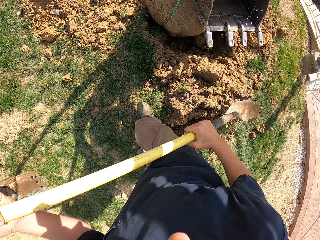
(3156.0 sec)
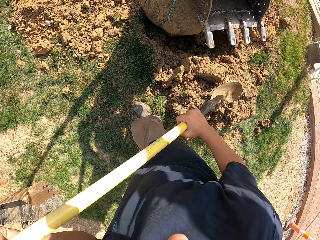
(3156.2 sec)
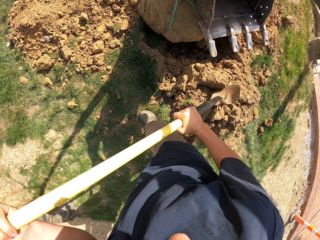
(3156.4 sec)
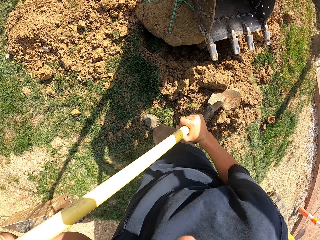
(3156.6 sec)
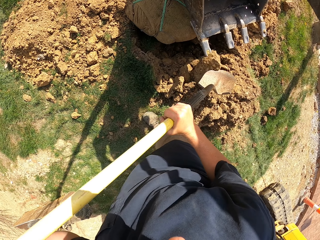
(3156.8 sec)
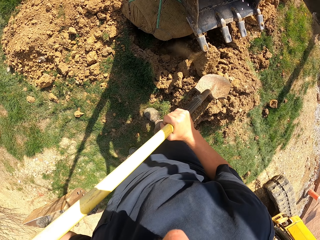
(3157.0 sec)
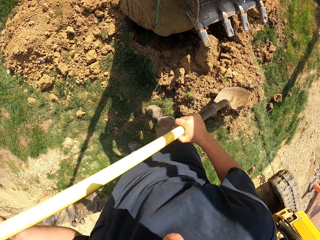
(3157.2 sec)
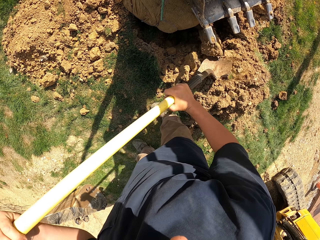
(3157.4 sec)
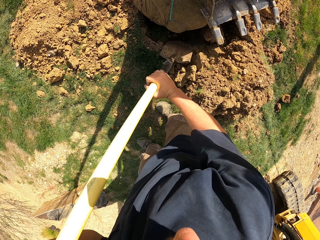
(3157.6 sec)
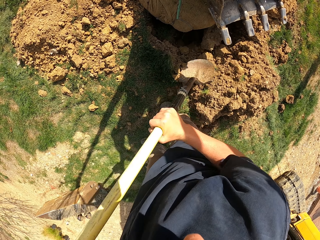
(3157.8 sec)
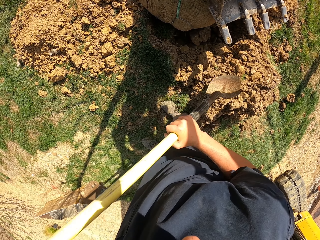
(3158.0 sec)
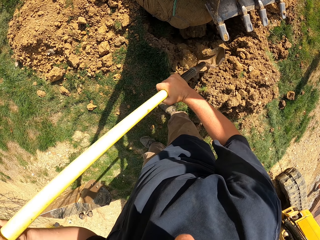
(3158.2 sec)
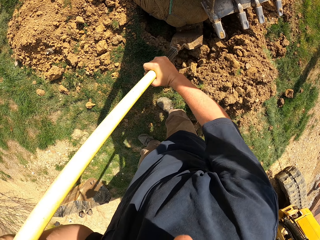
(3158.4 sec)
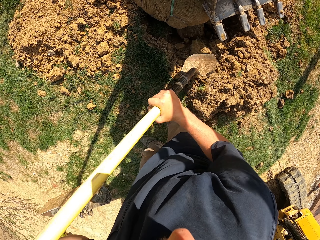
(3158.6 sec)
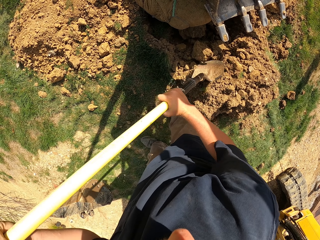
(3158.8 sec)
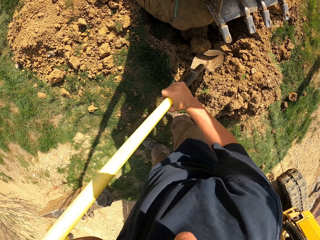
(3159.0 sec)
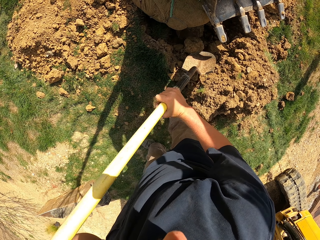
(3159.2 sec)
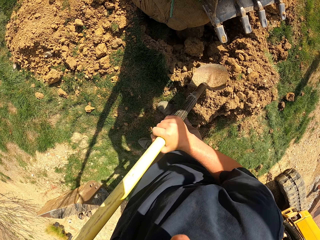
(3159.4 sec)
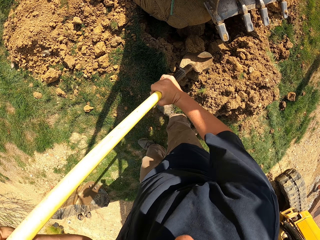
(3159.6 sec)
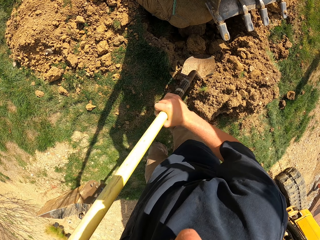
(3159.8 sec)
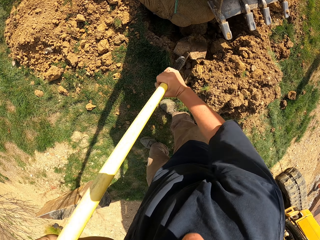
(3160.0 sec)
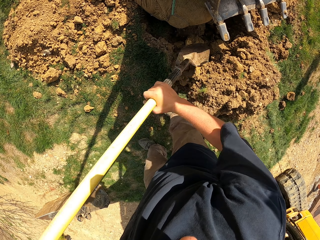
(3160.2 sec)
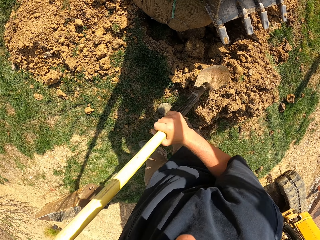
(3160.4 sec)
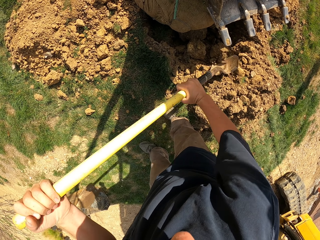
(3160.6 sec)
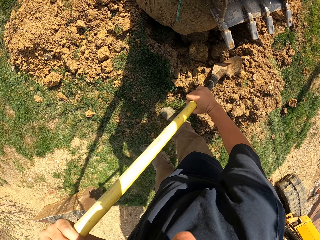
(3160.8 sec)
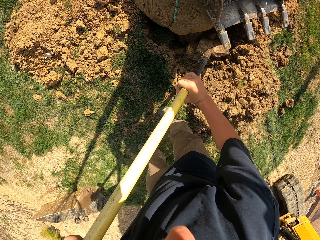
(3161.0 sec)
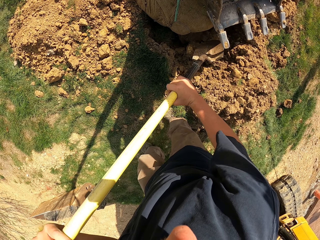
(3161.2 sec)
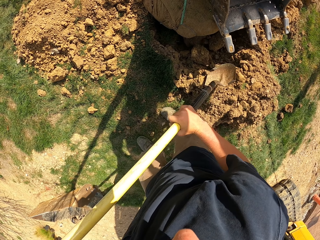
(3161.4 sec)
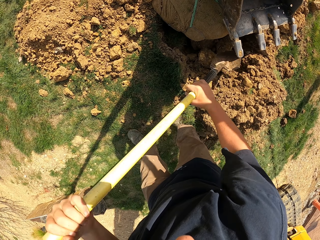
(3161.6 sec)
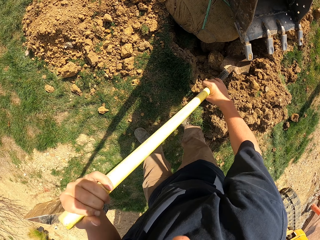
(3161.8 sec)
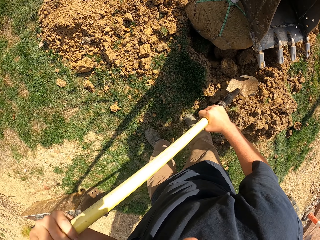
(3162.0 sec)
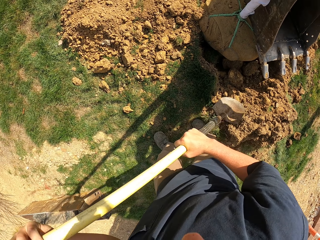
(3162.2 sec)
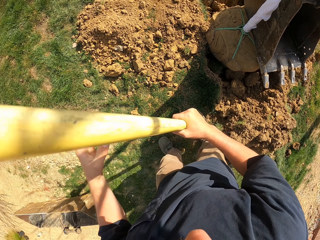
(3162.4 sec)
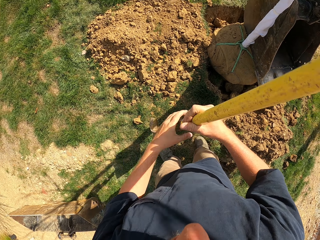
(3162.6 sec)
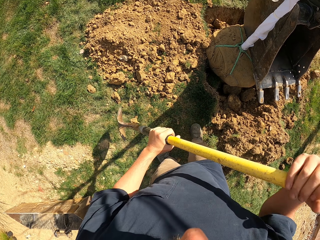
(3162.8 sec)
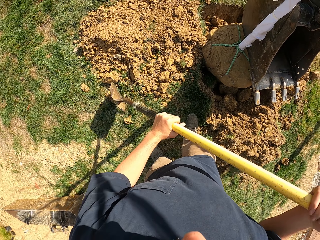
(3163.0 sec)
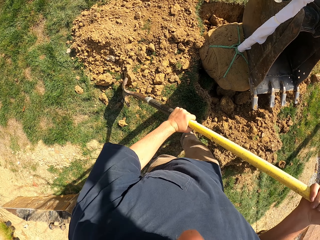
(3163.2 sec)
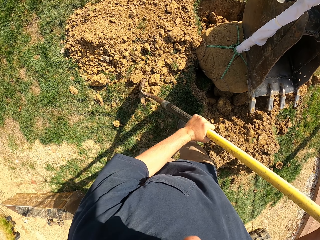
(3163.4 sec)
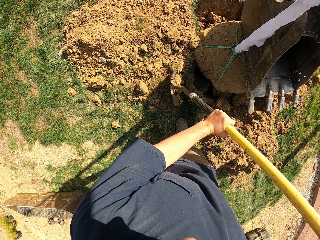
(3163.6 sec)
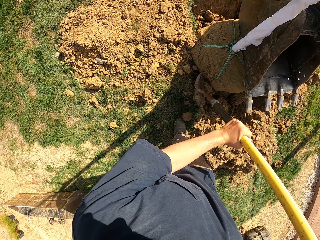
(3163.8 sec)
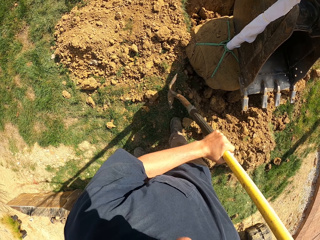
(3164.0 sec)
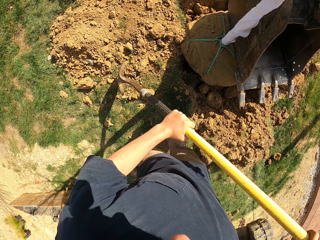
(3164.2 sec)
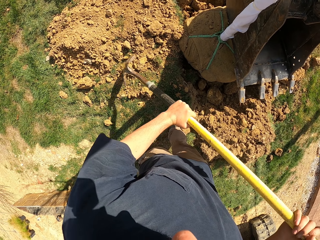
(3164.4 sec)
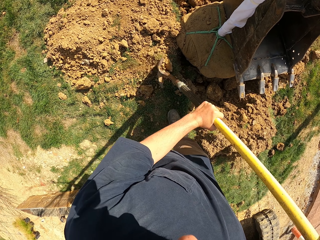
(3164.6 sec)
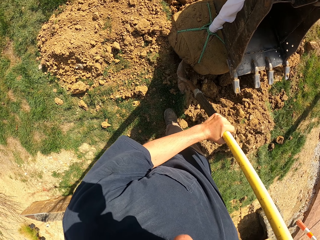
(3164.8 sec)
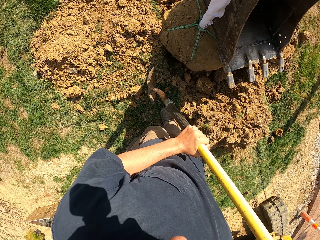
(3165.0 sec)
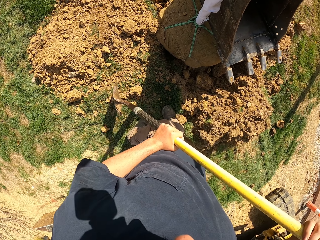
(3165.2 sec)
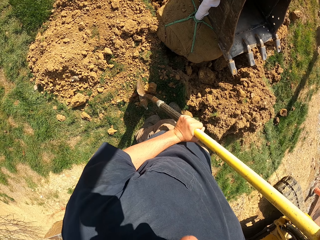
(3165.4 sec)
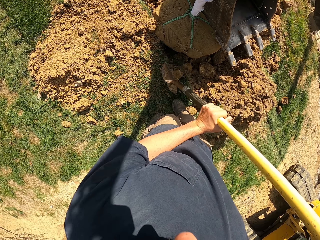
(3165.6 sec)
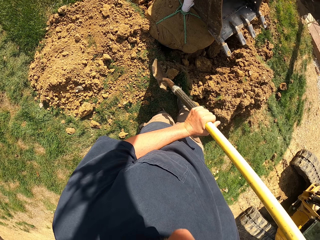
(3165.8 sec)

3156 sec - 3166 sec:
The camera wearer pushes the stone with the shovel. They pull the sand in the hole. They lift the shovel, move the shovel, and push the soil with the shovel.

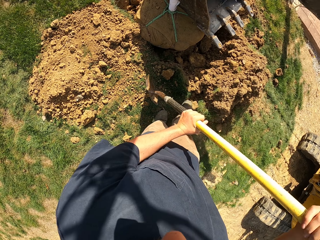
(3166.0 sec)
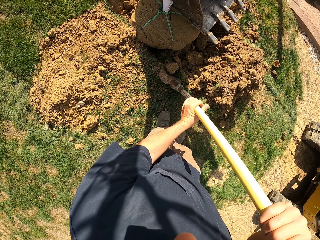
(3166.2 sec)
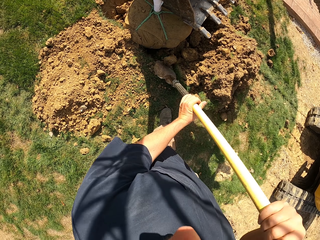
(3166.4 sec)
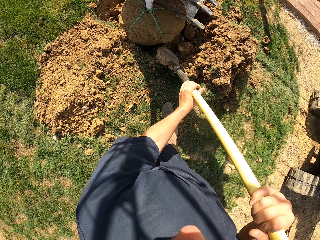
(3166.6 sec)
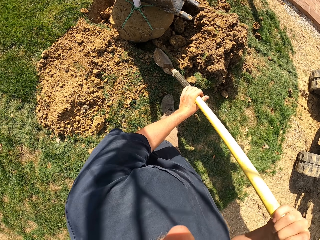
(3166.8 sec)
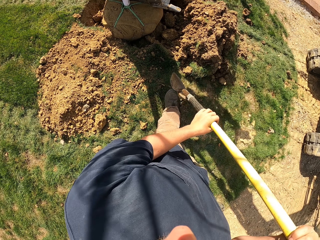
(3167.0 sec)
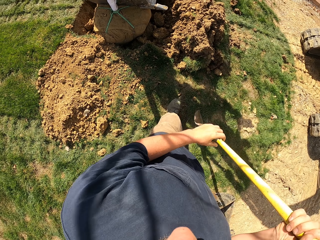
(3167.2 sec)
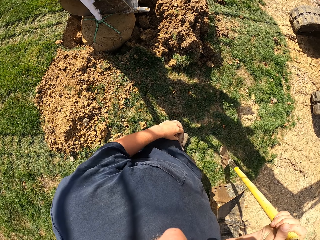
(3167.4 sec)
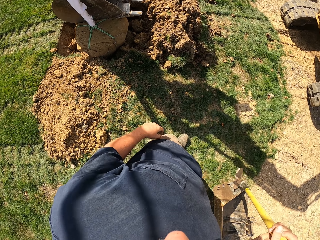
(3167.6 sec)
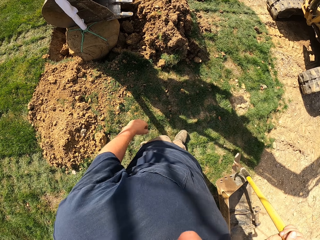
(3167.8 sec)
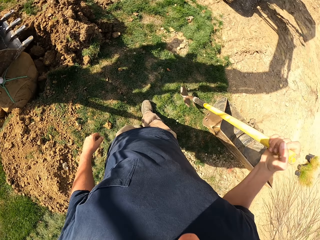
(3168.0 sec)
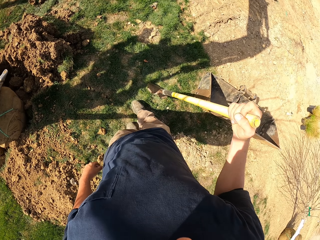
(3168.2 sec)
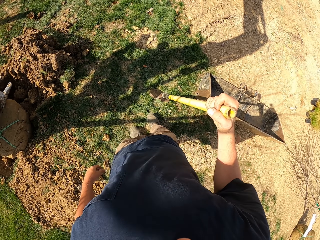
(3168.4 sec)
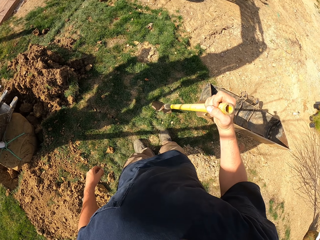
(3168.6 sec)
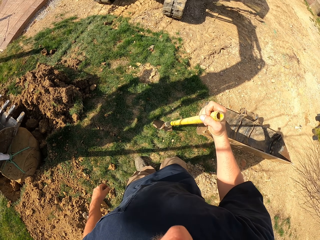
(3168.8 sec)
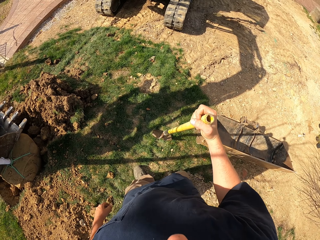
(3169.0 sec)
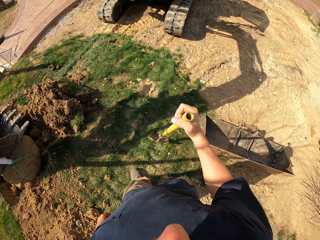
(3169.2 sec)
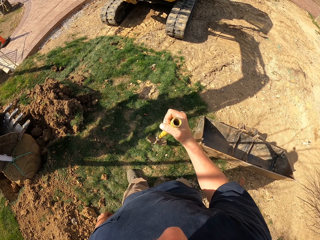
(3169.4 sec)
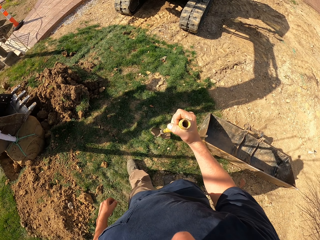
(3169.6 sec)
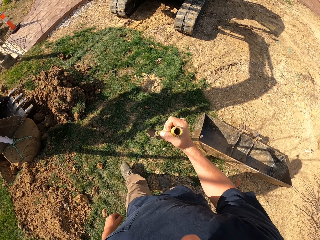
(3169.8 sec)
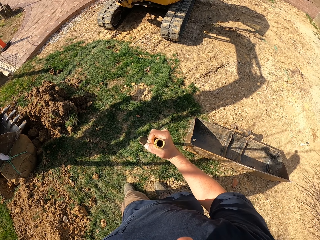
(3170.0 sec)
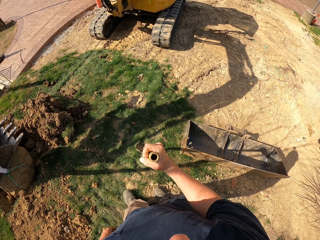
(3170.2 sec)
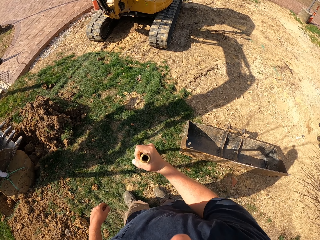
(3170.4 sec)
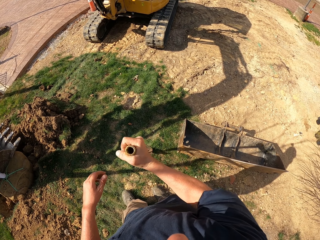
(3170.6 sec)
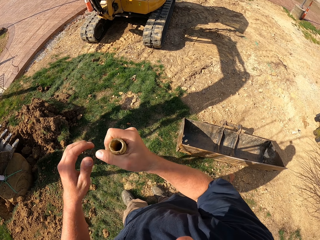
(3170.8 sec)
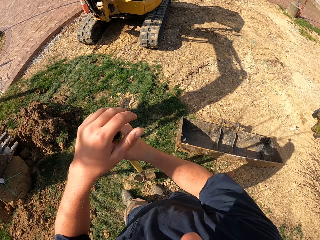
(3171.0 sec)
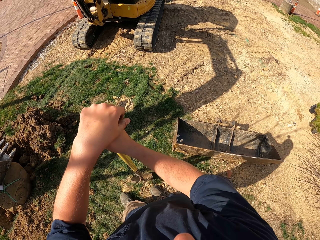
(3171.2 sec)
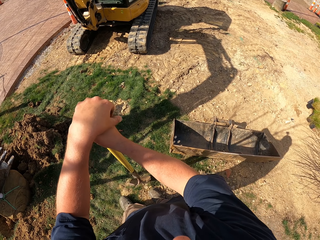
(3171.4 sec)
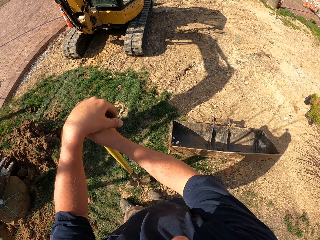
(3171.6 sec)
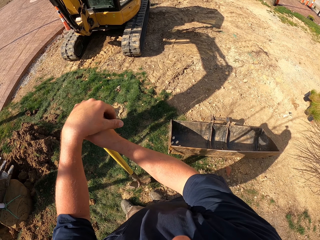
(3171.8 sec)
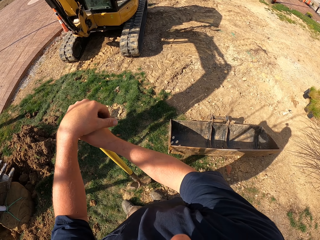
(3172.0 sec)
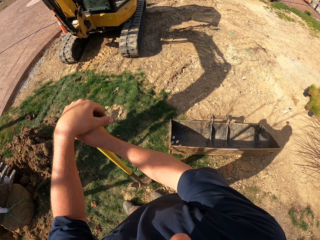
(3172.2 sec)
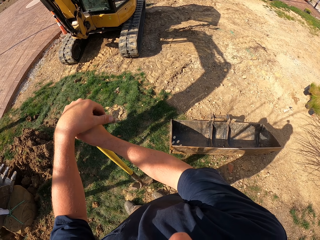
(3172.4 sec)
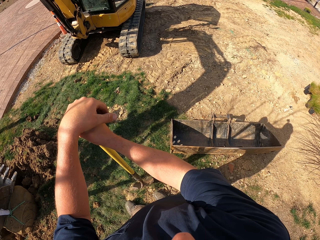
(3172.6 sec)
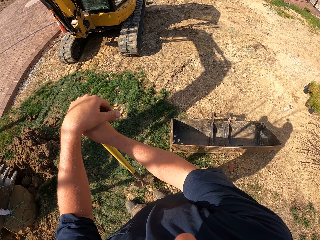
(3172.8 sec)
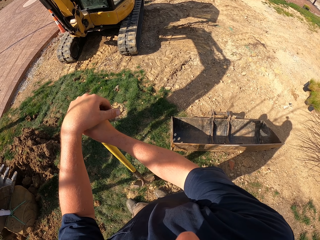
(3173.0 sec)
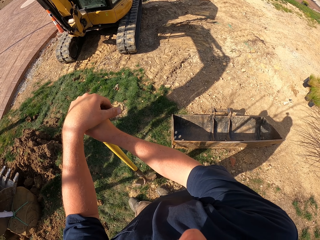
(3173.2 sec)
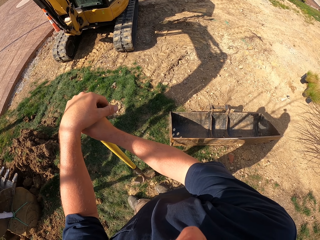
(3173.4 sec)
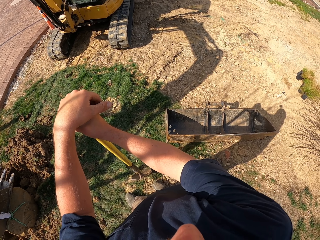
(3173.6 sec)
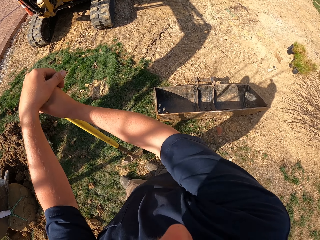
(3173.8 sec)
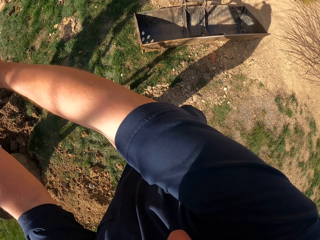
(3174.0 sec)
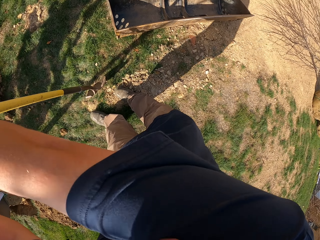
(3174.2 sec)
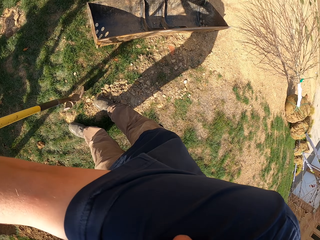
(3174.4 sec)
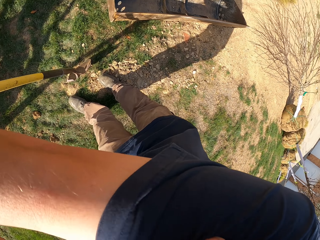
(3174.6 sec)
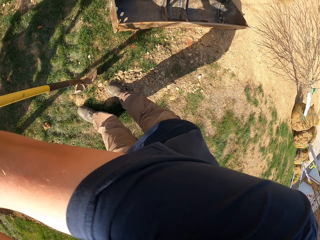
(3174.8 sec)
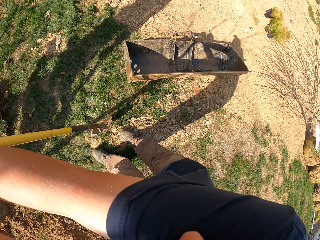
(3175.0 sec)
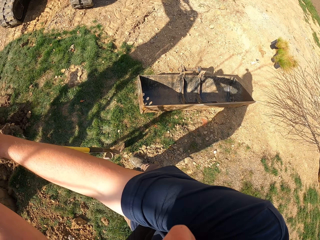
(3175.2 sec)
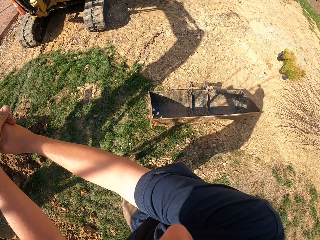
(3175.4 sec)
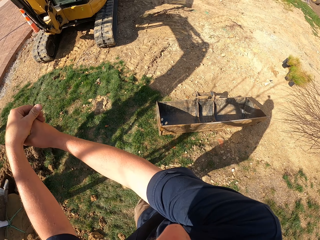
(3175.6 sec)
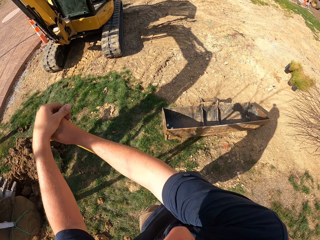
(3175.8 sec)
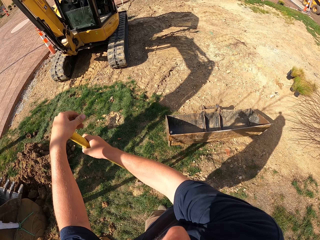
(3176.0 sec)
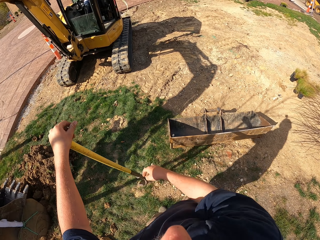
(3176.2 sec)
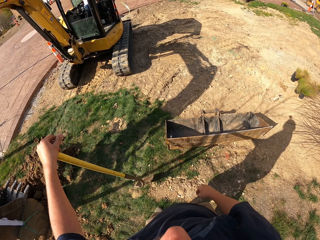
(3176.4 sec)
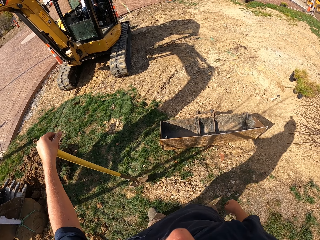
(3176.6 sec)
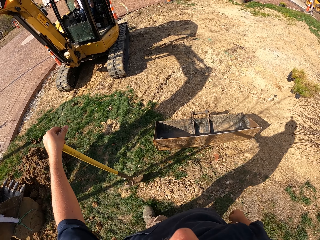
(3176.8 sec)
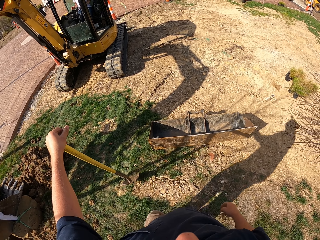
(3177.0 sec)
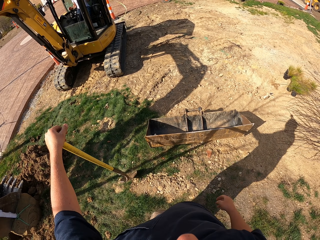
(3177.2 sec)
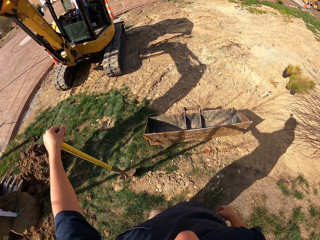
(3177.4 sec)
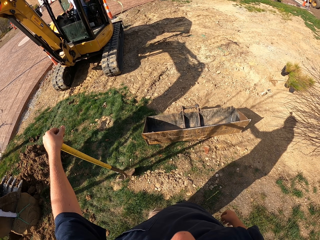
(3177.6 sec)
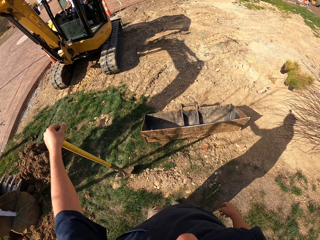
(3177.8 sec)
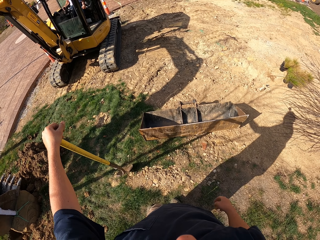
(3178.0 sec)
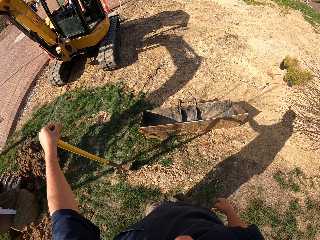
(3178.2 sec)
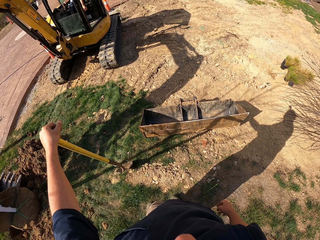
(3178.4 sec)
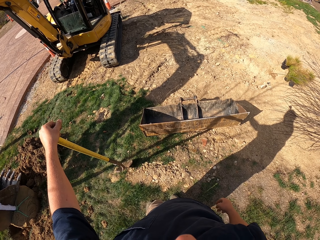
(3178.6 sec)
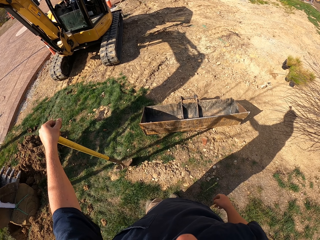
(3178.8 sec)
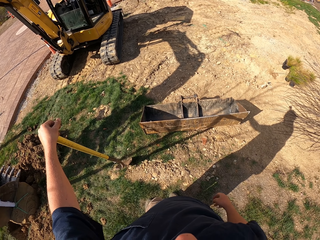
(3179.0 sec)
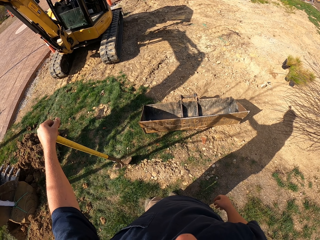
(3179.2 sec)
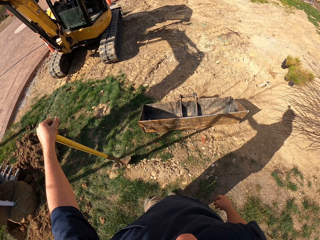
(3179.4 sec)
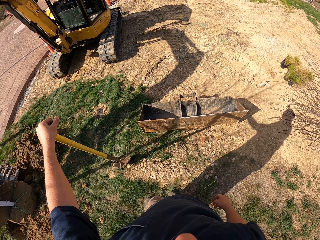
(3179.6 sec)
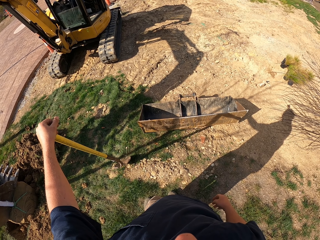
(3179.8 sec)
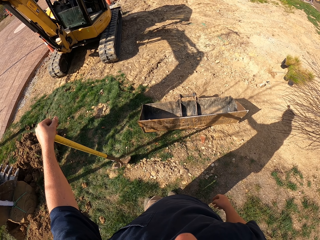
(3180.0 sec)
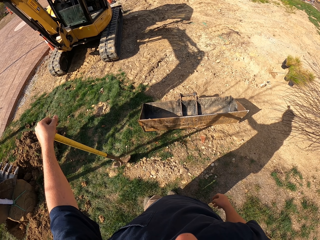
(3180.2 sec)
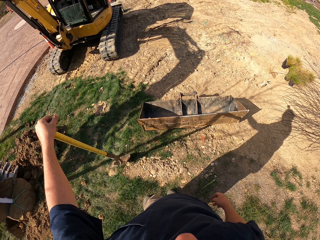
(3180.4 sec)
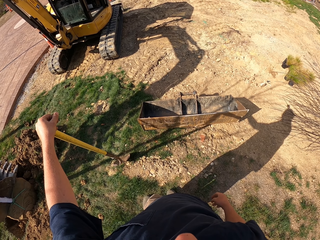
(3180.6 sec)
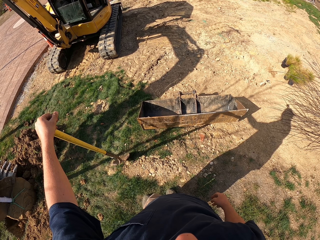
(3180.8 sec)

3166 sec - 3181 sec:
The camera wearer pulls back the shovel. They look around. They drop the shovel. They hold the shovel with both hands. They look around. They move the right hand. They look around.
